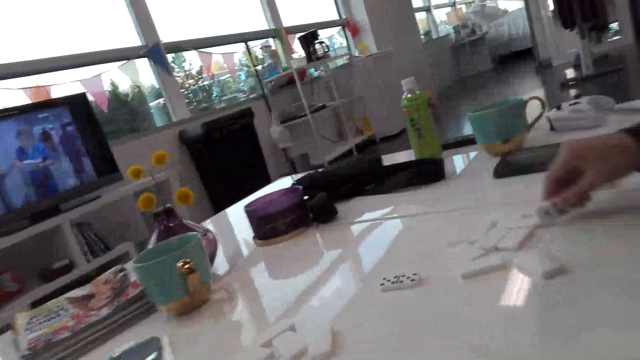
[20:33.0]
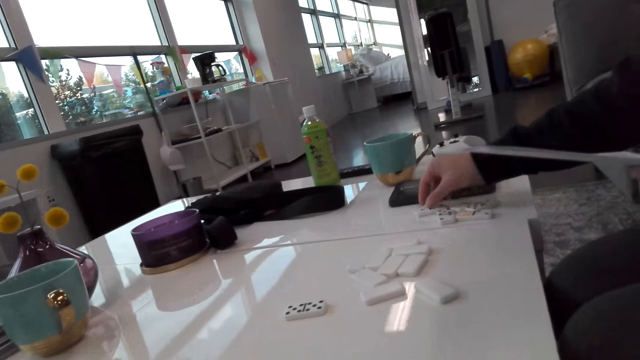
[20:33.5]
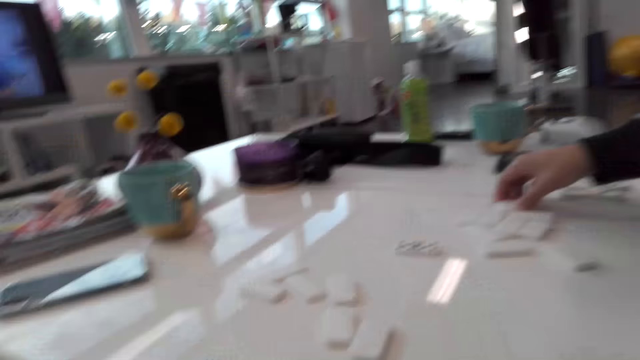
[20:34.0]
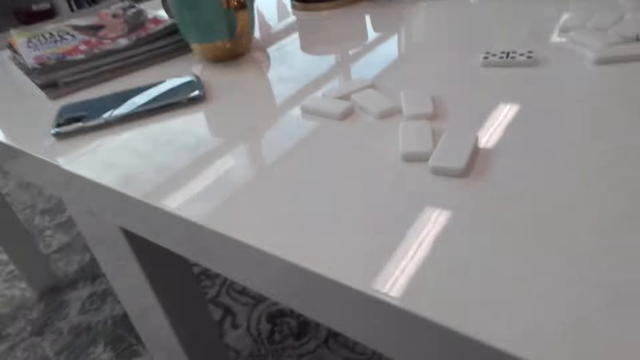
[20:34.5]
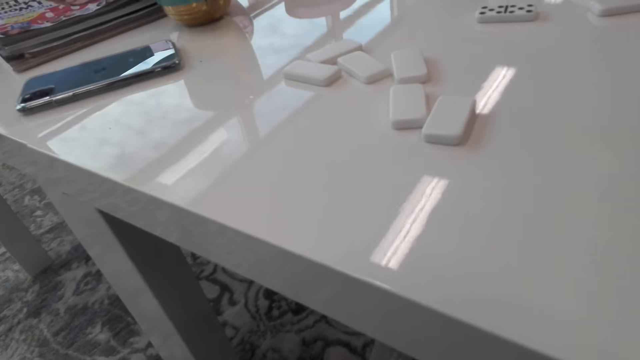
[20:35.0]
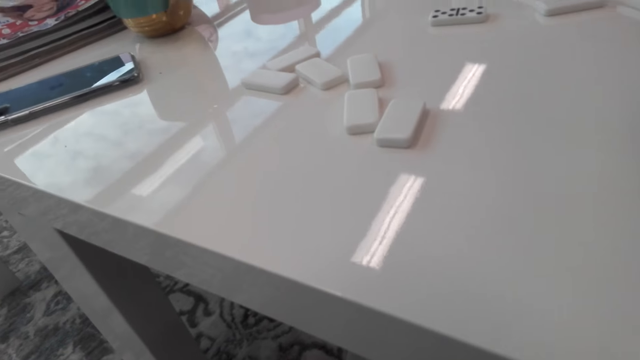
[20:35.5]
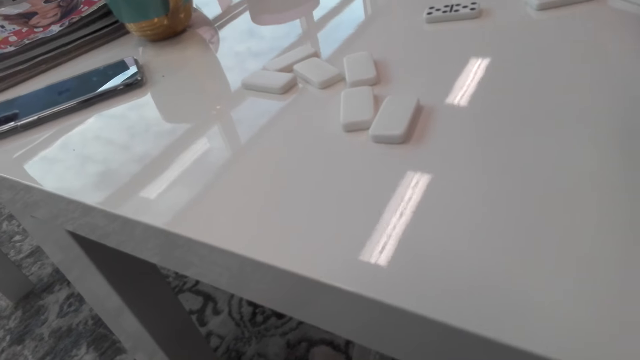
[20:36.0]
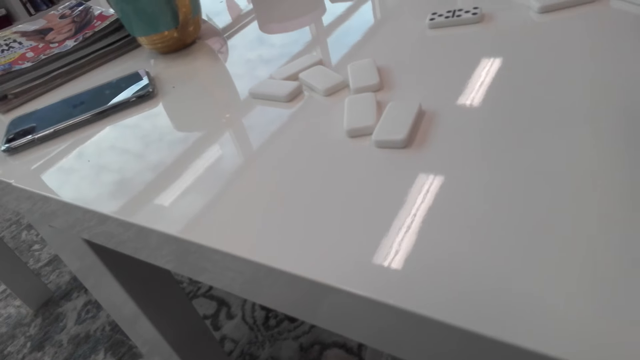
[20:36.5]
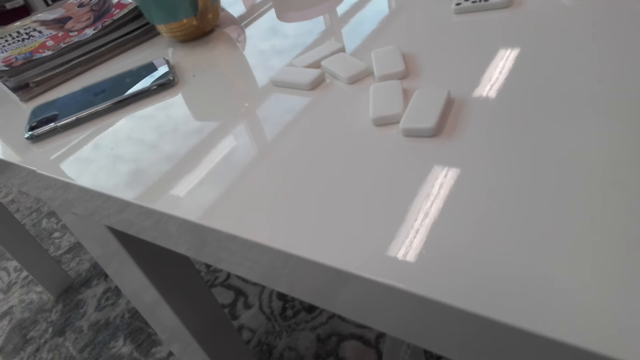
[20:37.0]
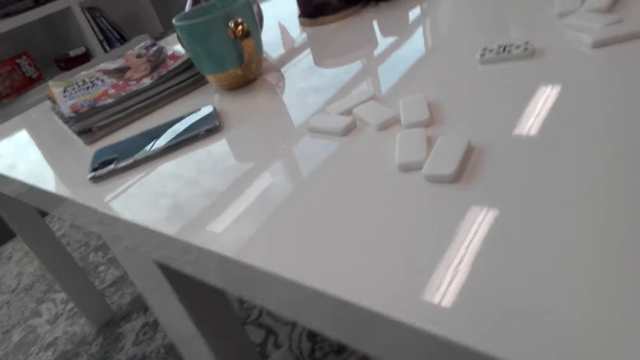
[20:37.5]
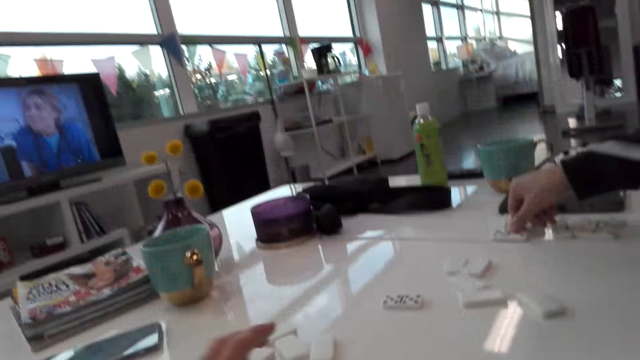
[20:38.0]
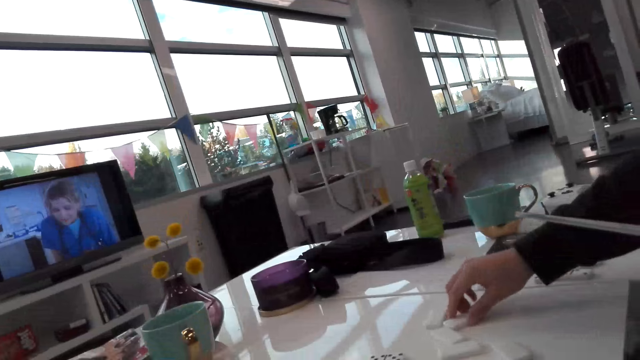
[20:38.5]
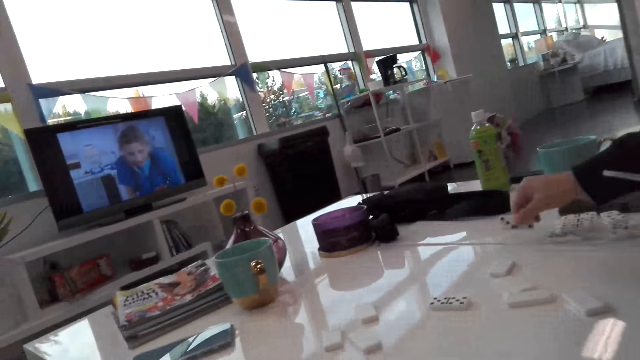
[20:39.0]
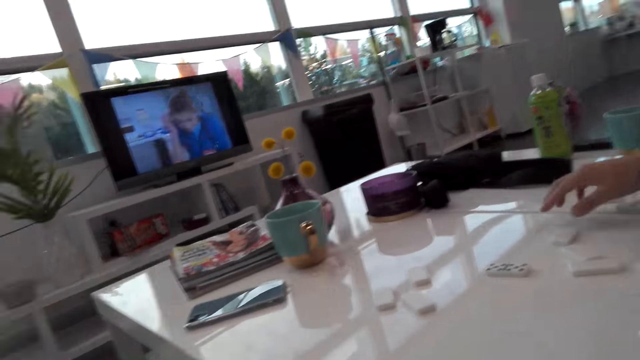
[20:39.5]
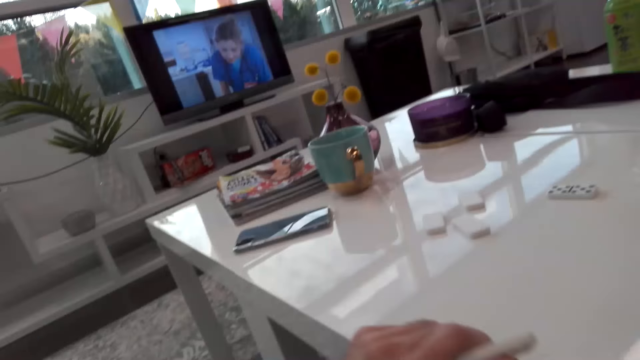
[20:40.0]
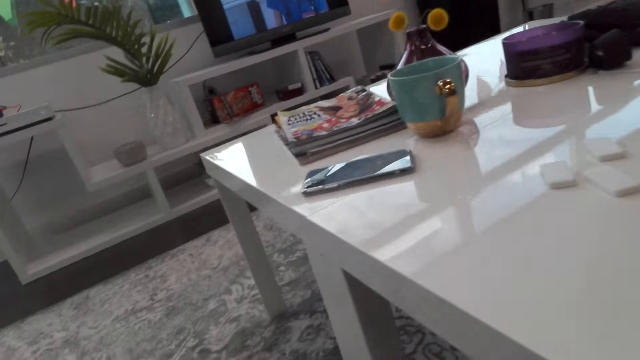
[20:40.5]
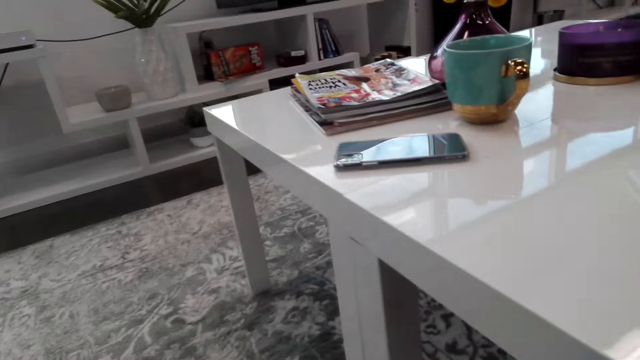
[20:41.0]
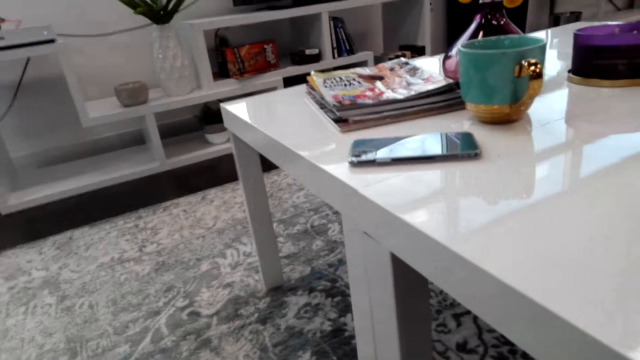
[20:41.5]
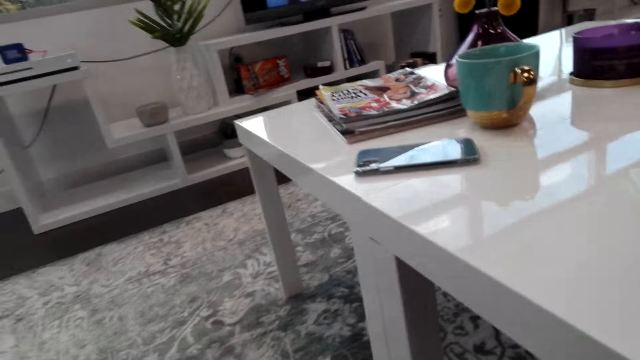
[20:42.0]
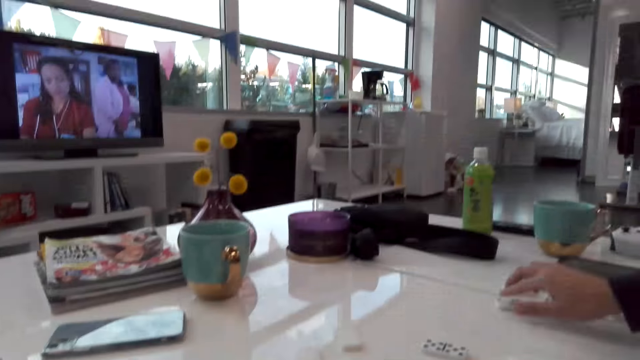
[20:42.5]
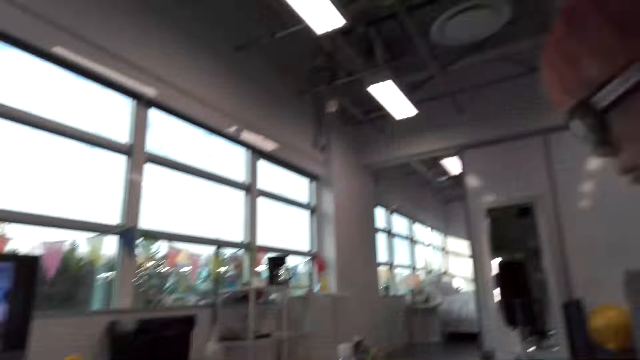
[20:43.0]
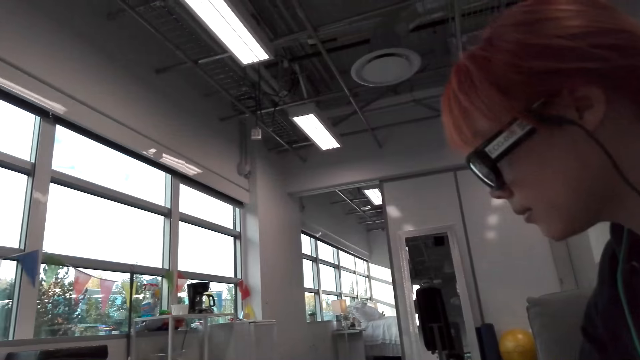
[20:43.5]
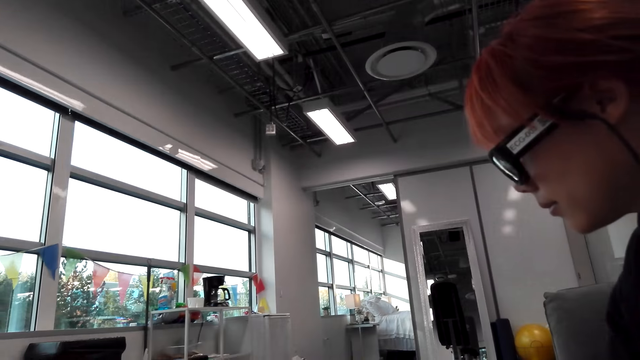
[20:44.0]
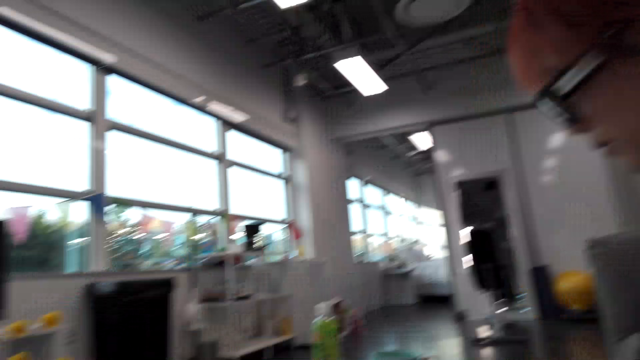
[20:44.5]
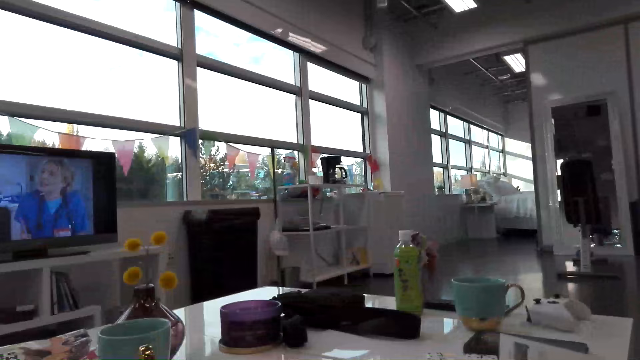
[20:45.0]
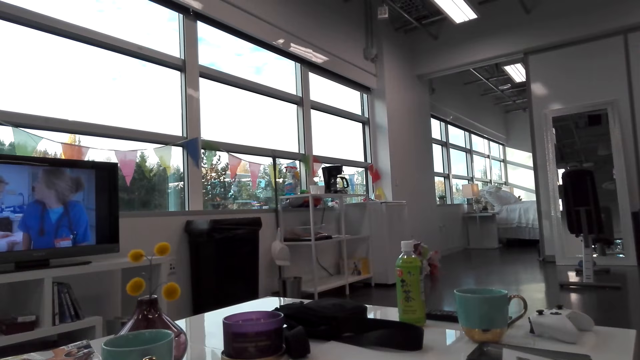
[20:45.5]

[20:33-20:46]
A woman picks a domino from the table. The woman puts the domino on the table. The woman picks the domino from the table. The camera wearer talks to the woman. The woman puts the domino on the table, picks the domino from the table, and puts the domino on the table. The woman picks the domino from the table. The camera wearer takes the domino from the table. They put the domino on the floor, look around, and talk to the woman. The woman puts the domino on the table.

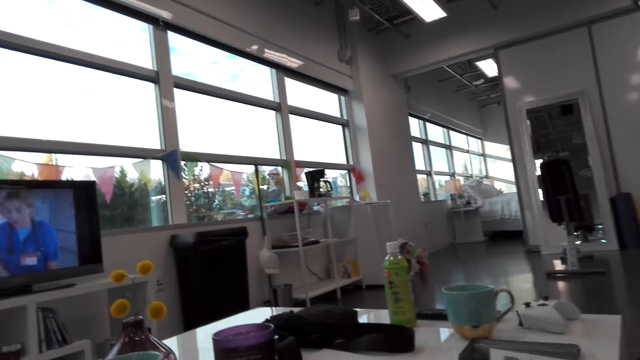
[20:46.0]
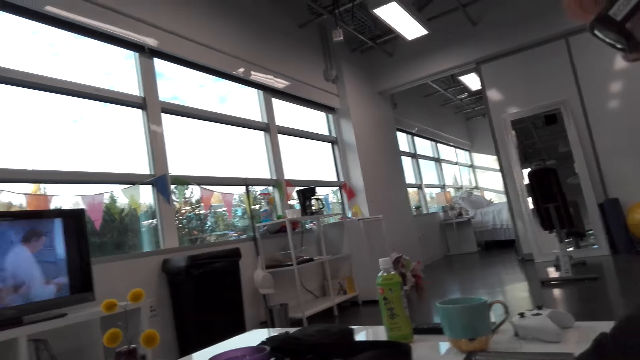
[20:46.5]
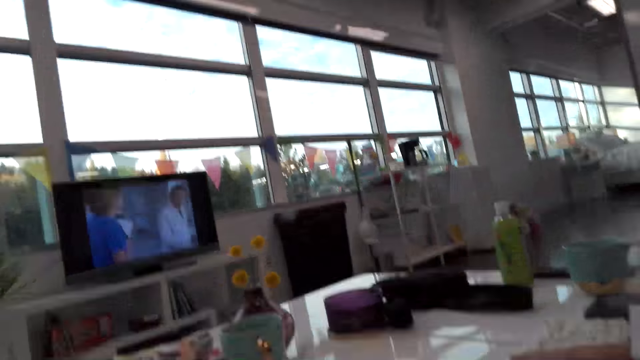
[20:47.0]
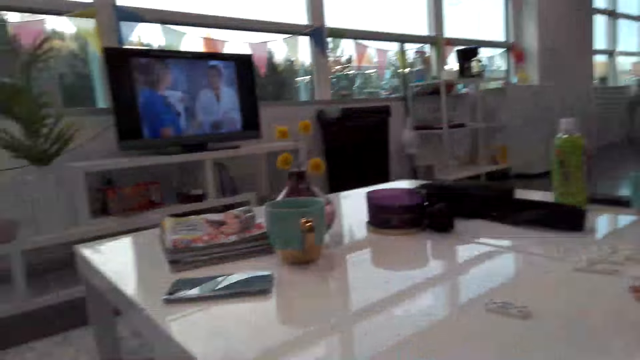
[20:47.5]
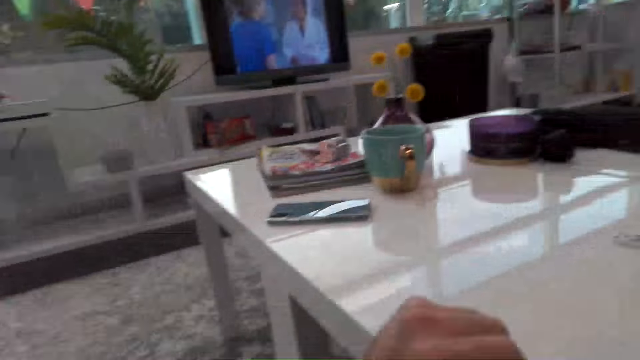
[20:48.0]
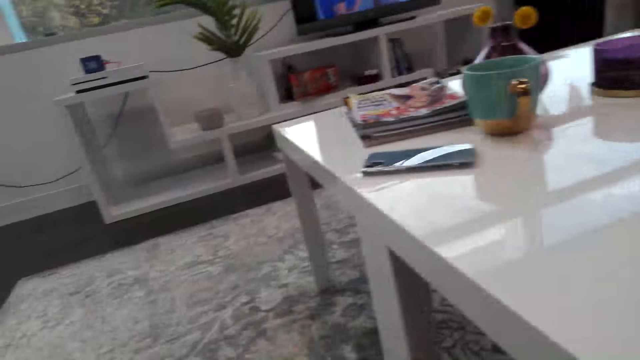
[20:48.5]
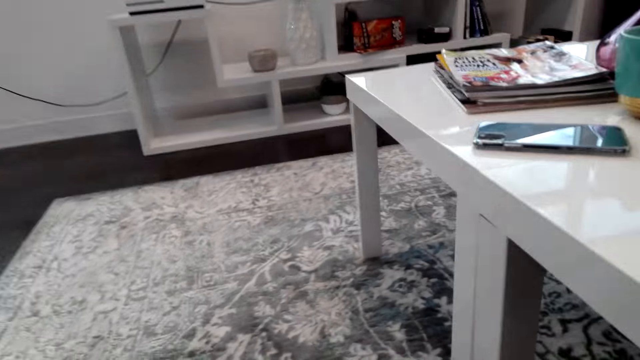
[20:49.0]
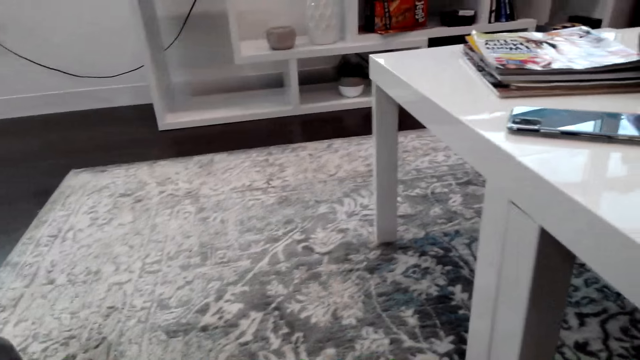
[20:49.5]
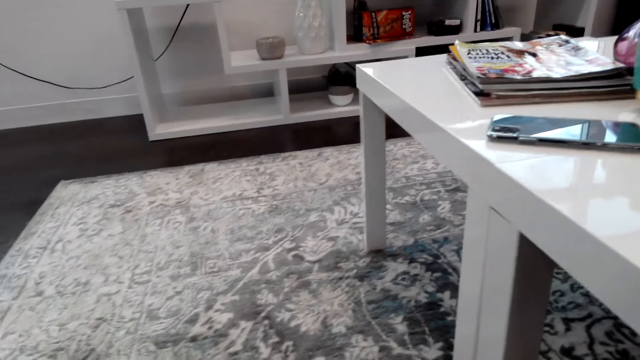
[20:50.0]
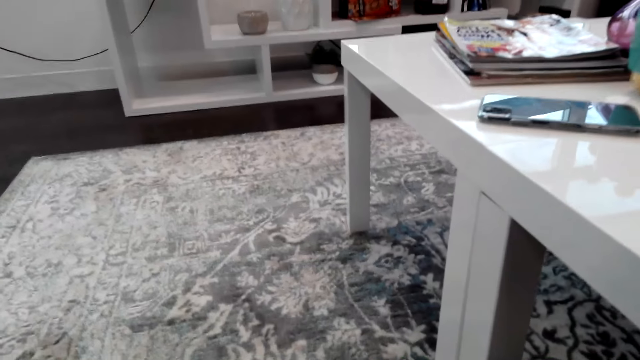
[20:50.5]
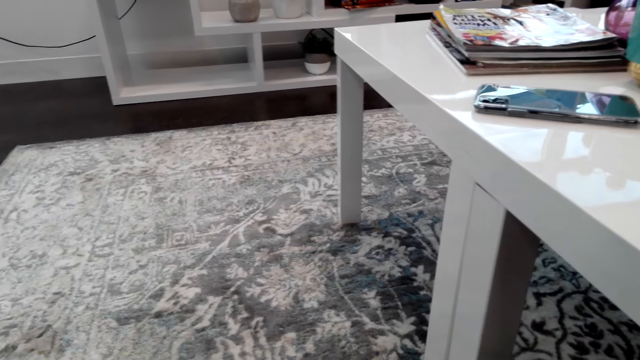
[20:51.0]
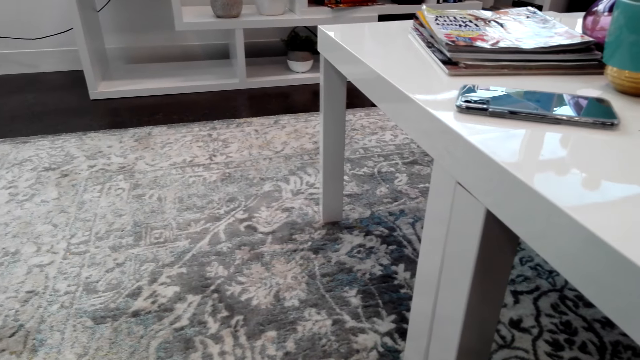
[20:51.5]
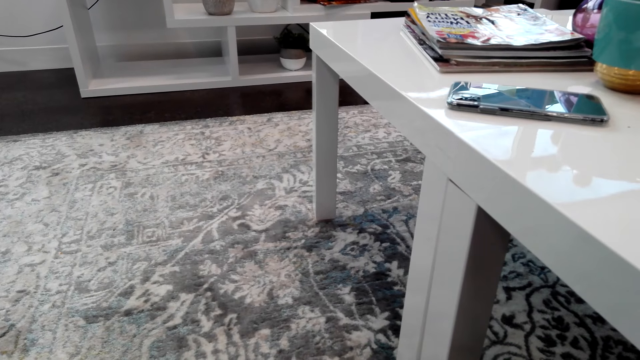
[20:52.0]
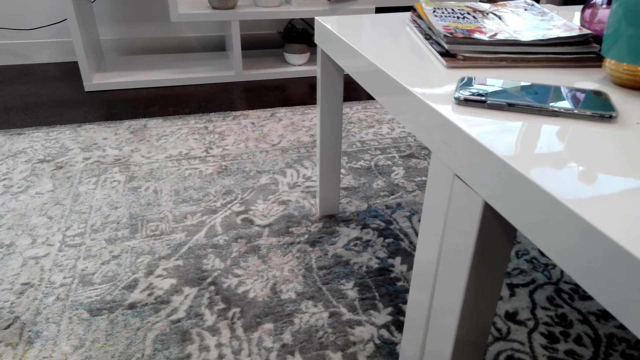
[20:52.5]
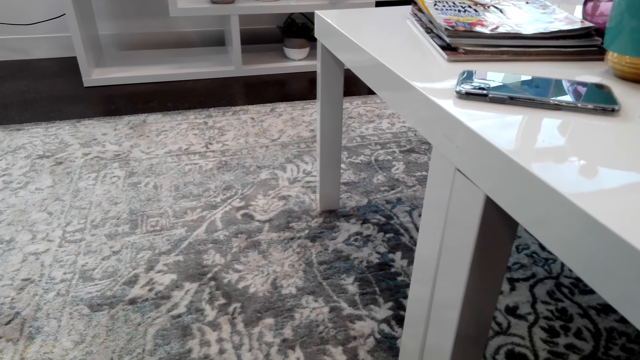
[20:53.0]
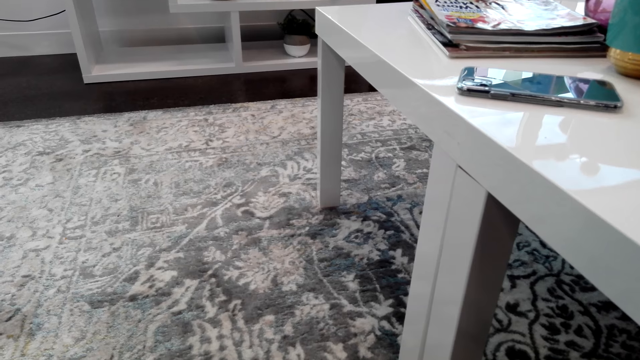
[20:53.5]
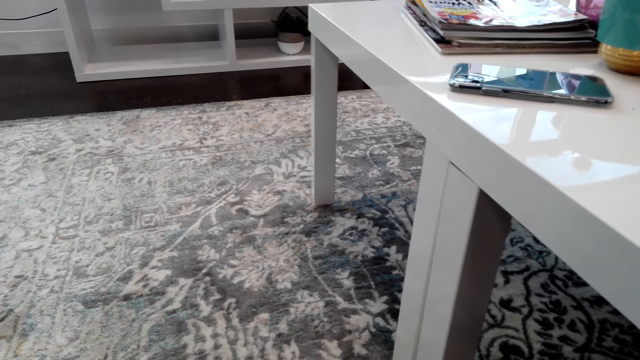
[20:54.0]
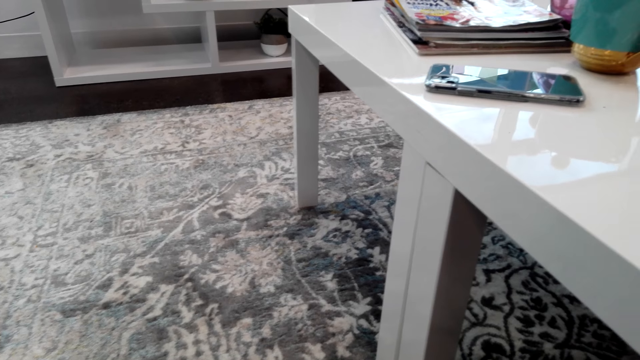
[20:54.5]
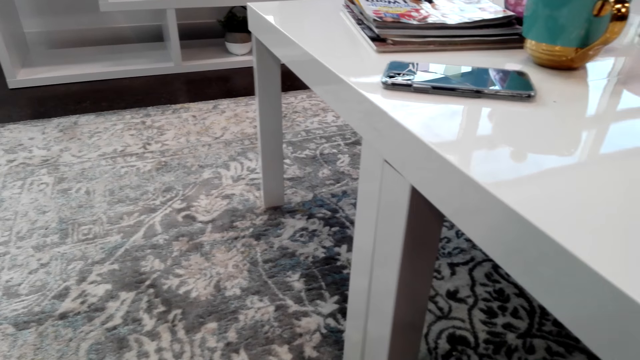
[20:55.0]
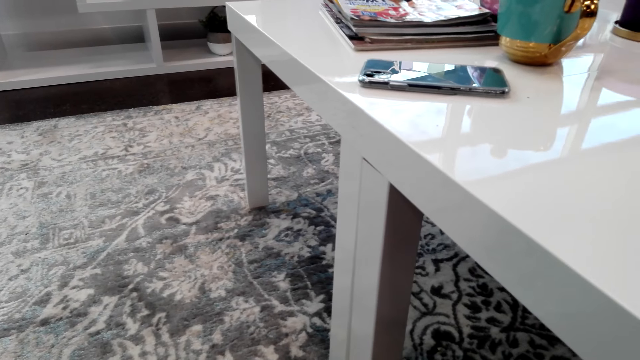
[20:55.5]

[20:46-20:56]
A woman pushes the dominoes. The camera wearer takes the dominoes from the table, looks around, and puts the dominoes on the floor. A person talks to the camera wearer in the house.
